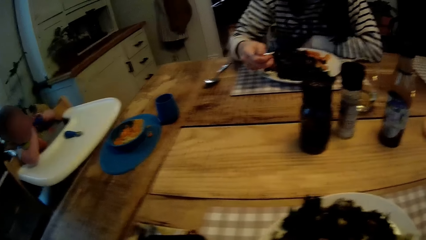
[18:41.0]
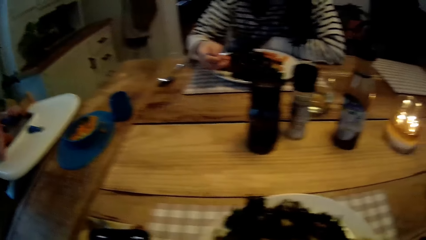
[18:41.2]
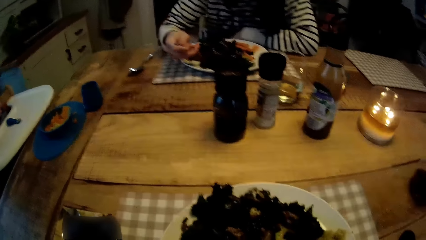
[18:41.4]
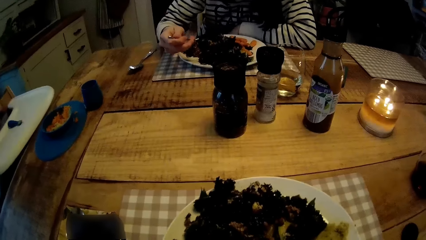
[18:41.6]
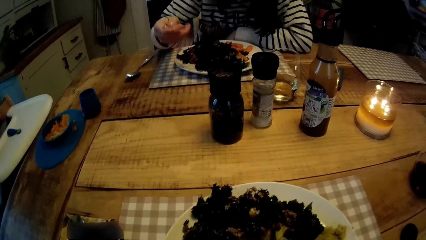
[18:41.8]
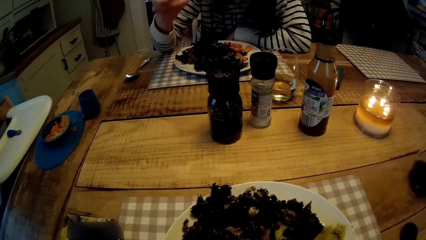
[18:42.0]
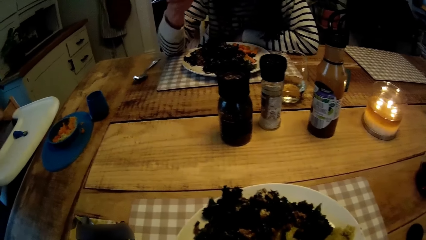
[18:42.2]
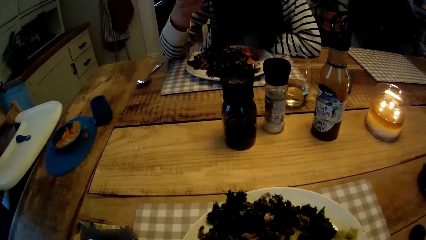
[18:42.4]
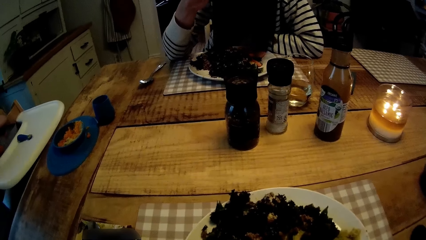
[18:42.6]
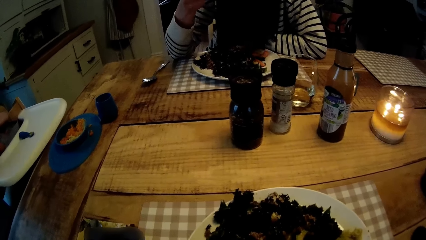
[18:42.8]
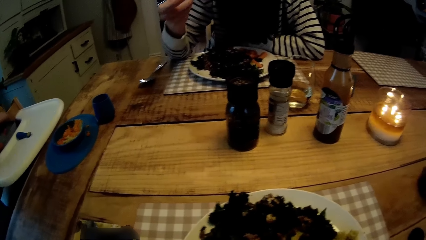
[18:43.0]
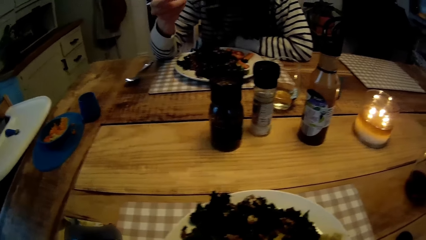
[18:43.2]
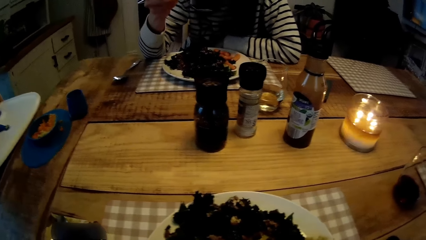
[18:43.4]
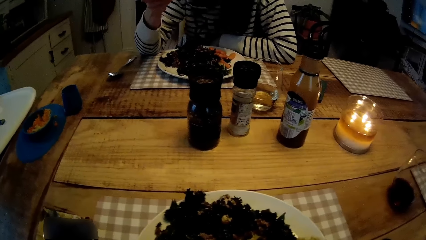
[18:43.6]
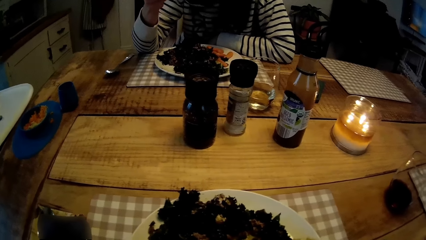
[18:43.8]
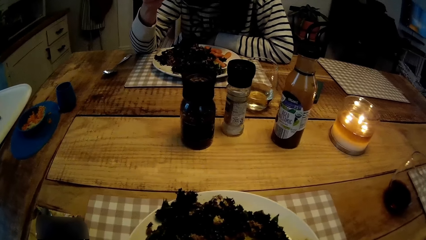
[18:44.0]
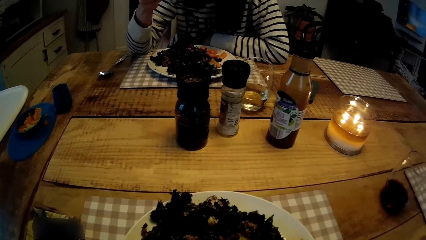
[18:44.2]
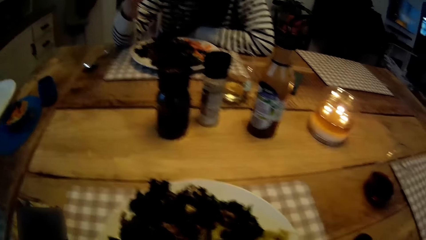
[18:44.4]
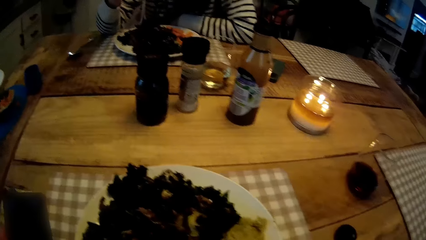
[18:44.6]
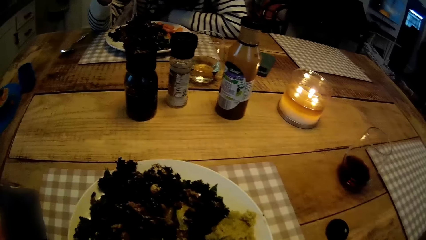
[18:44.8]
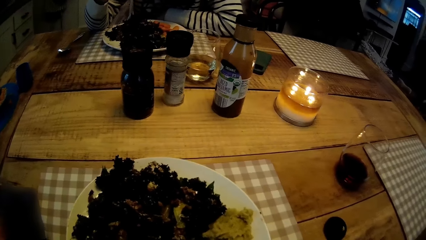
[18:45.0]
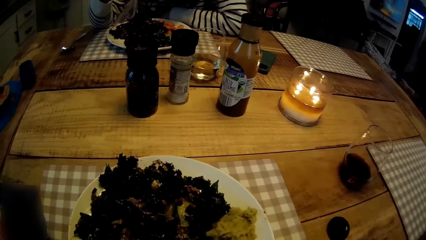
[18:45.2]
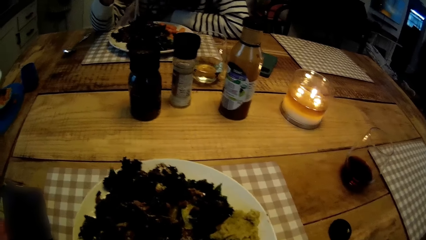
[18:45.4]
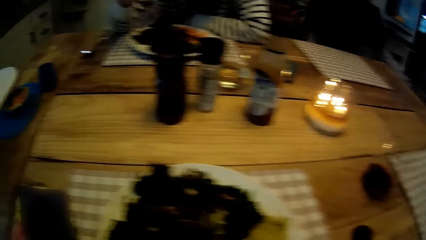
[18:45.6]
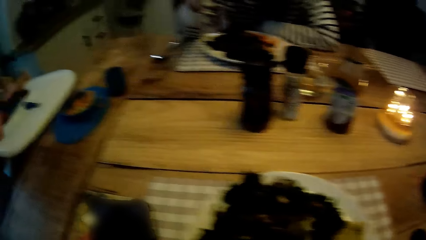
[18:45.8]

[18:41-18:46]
A baby plays with the spoon with both hands.

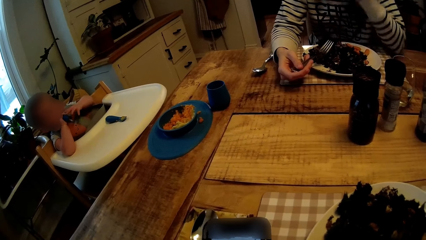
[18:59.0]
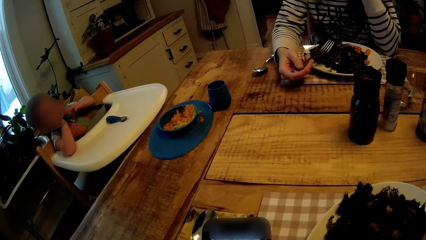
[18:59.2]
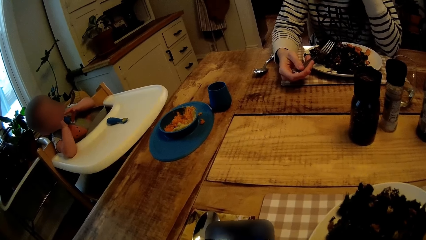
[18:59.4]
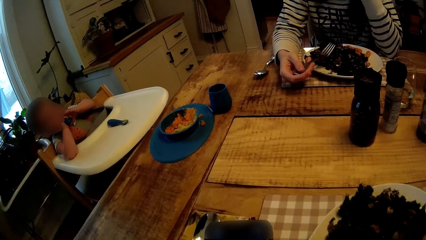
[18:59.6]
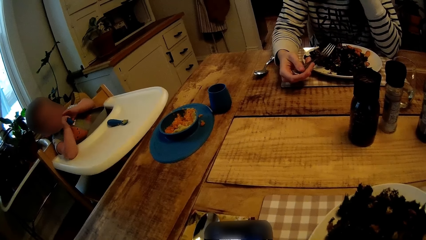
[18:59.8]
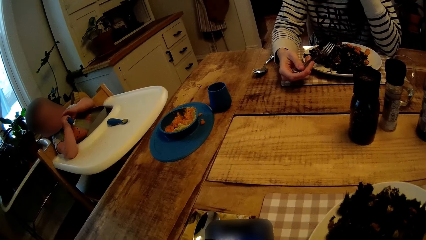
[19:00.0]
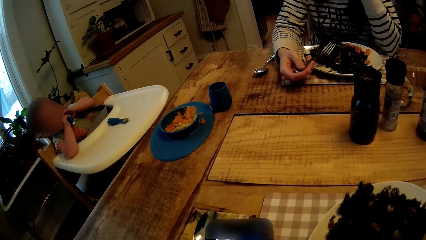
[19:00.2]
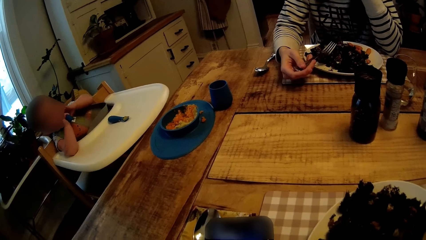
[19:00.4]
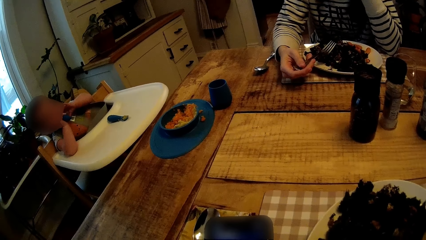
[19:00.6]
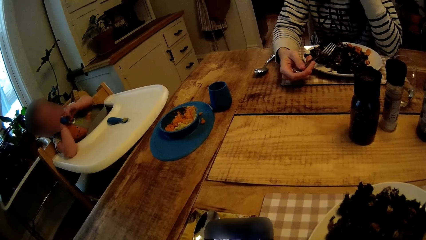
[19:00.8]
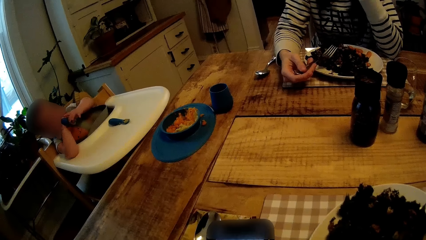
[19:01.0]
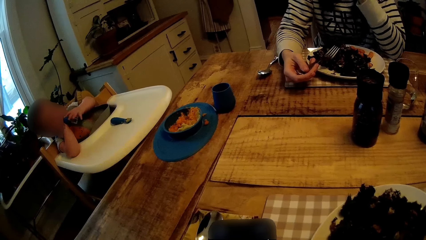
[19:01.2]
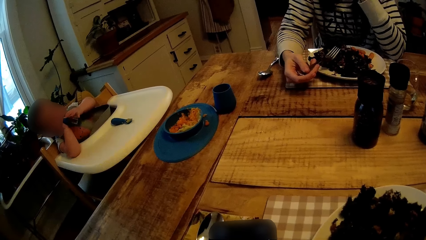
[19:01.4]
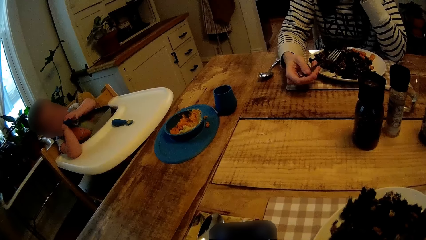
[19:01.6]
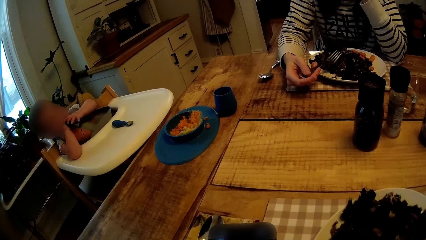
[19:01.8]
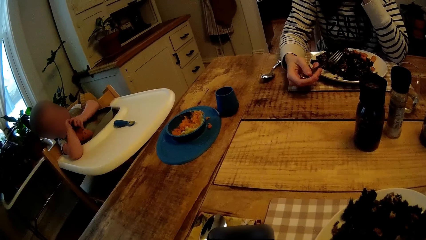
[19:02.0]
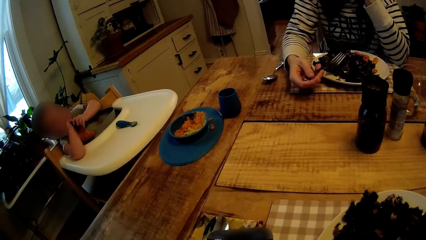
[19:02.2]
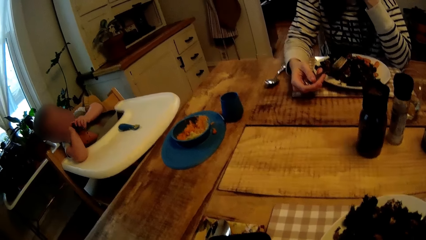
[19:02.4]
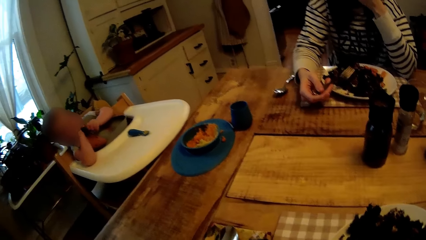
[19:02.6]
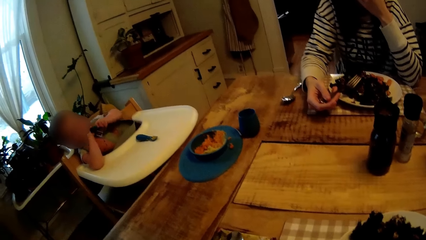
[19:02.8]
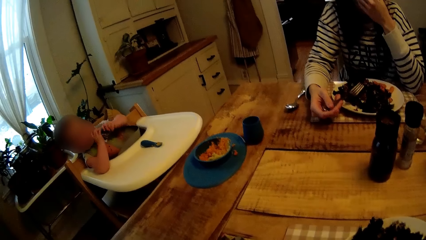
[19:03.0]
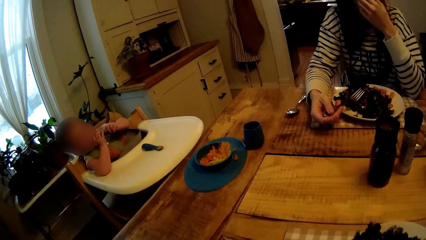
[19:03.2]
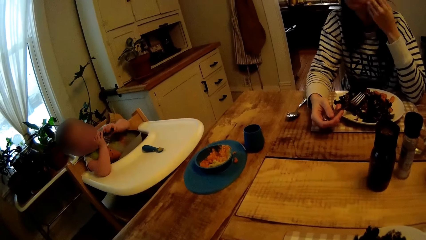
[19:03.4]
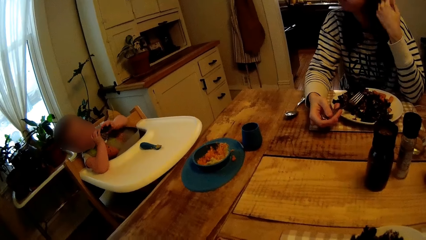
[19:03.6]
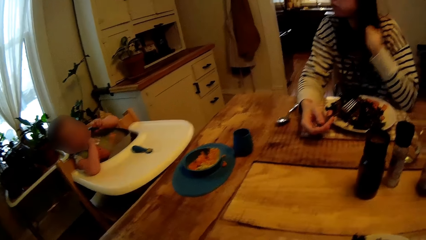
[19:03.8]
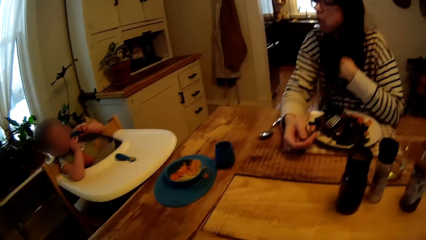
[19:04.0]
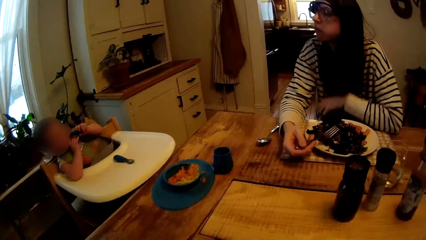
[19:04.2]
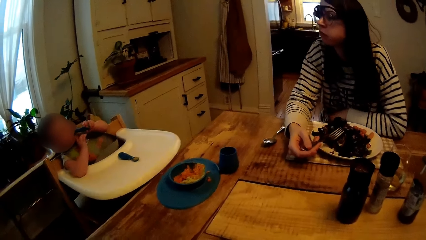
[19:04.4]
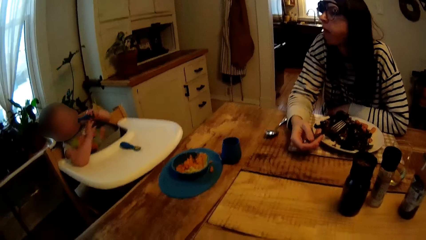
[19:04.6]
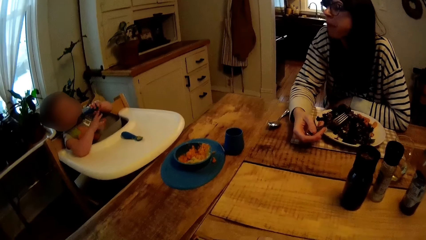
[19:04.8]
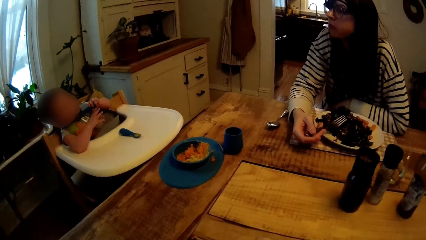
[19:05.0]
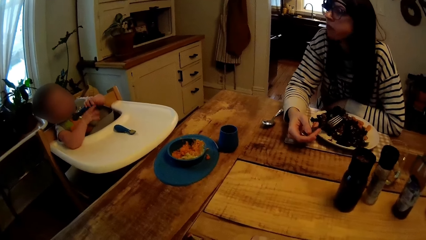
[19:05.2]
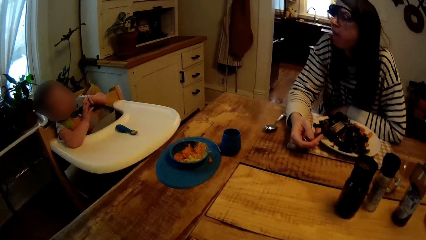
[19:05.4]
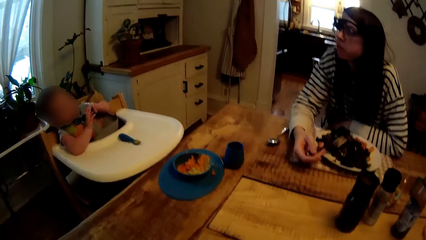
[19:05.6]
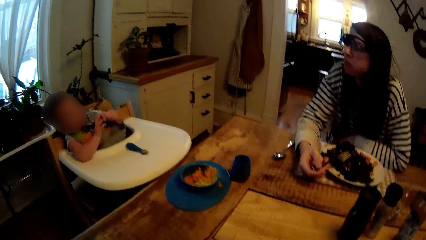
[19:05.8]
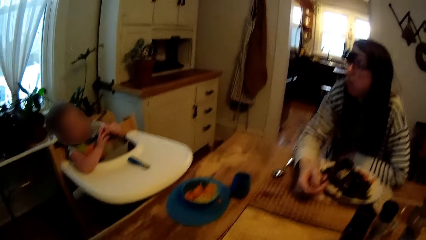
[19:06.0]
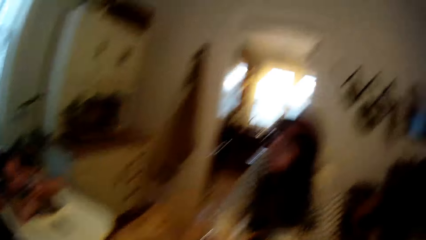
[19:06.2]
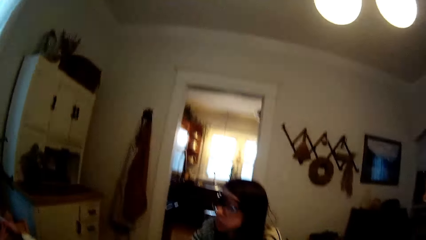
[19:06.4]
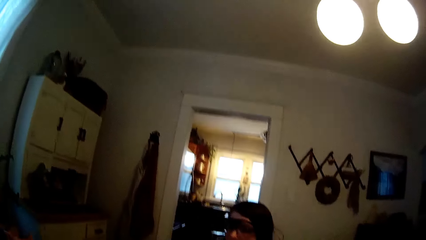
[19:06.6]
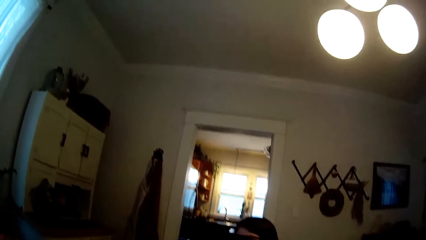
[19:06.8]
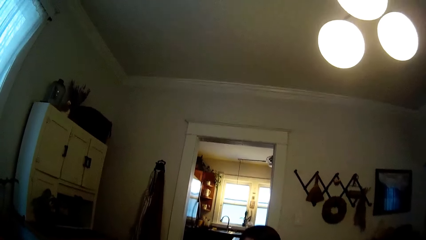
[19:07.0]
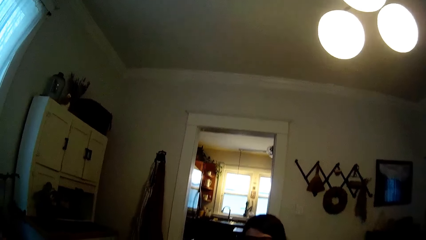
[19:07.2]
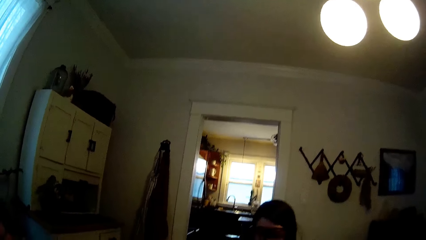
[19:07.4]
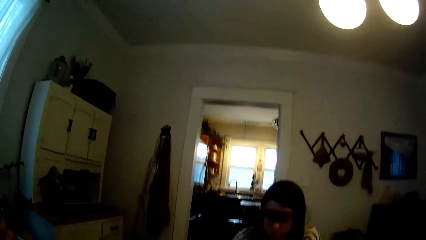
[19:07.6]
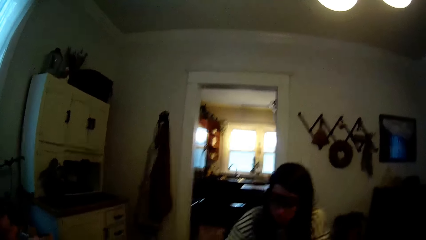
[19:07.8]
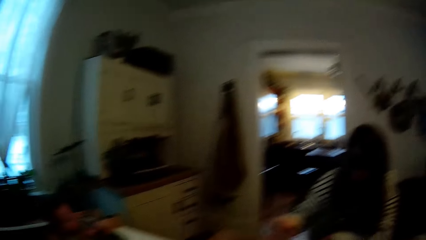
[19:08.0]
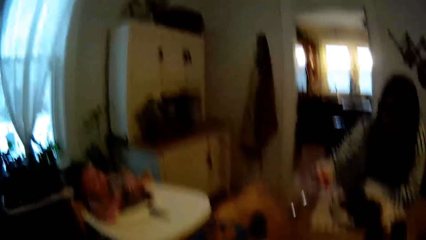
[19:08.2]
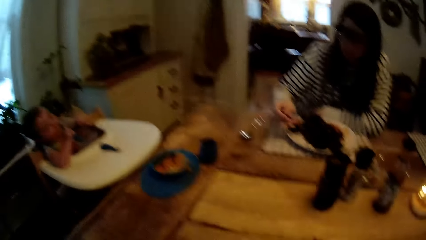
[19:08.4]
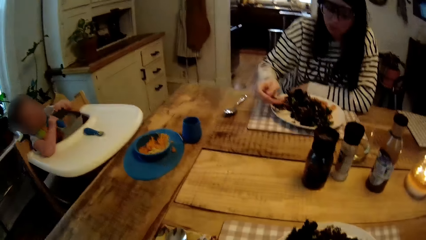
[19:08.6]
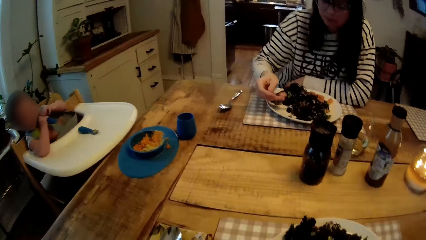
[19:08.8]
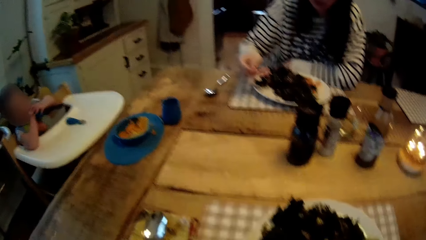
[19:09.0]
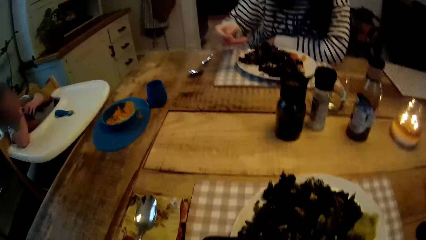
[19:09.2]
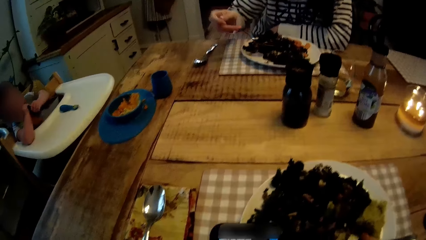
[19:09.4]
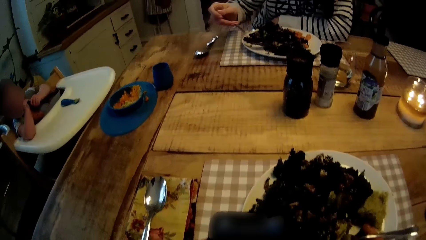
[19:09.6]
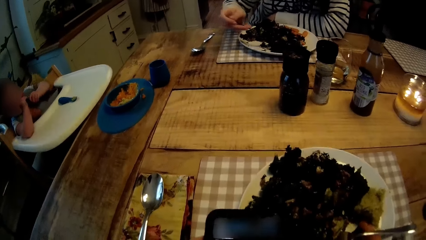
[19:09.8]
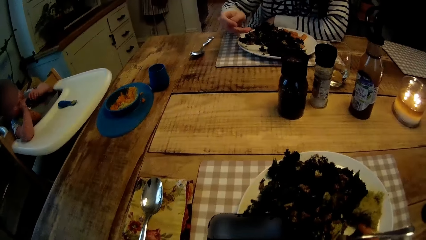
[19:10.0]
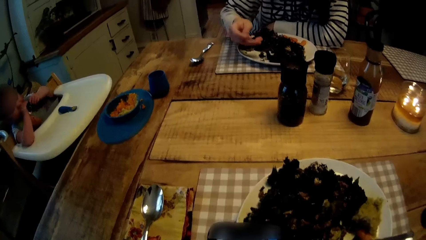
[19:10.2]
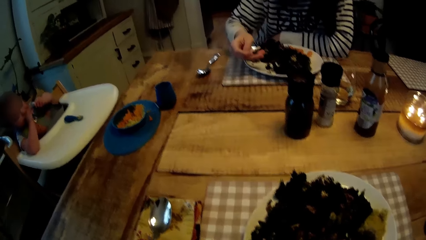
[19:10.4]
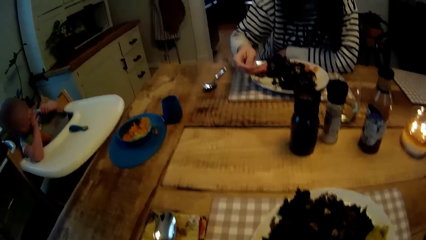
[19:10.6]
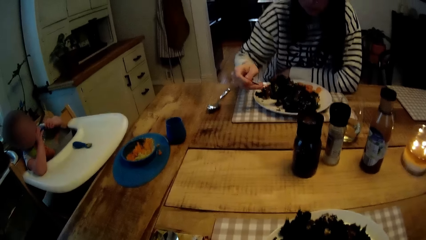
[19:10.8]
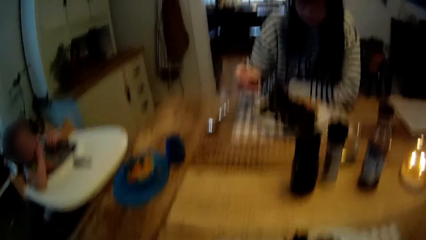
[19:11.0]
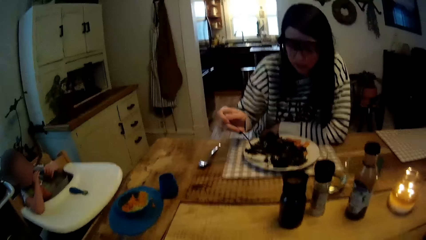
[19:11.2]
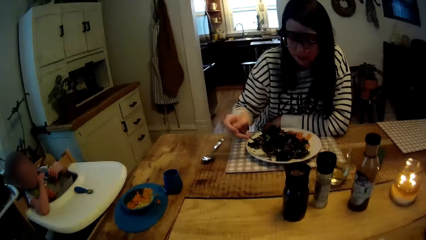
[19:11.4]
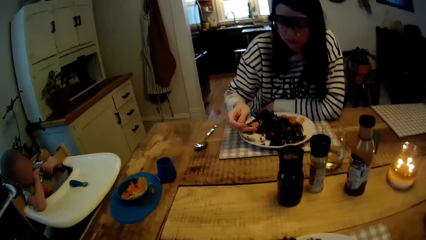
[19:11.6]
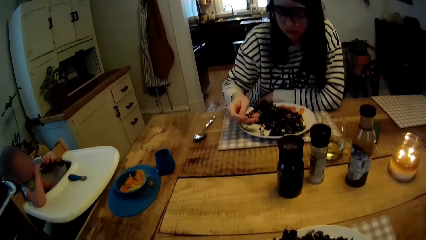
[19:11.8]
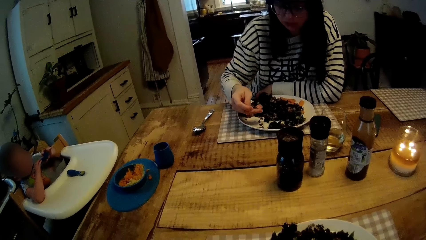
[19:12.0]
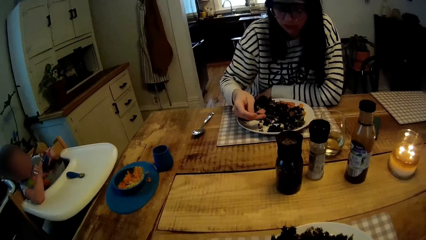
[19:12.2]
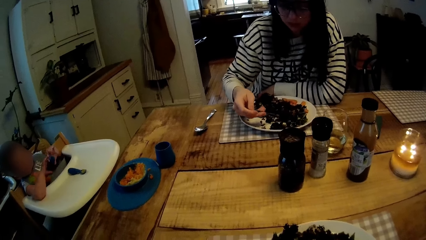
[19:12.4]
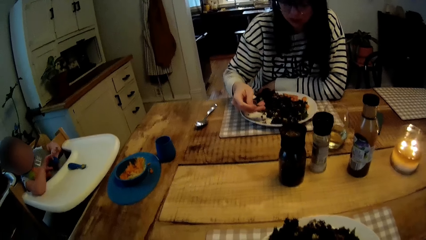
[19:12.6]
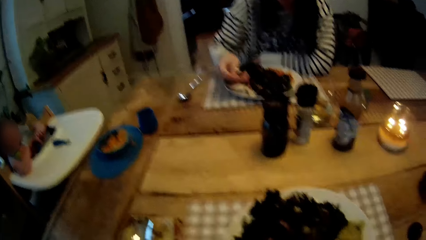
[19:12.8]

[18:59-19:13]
A woman interacts with the camera wearer. The camera wearer responds back to the woman. They look around the house.
